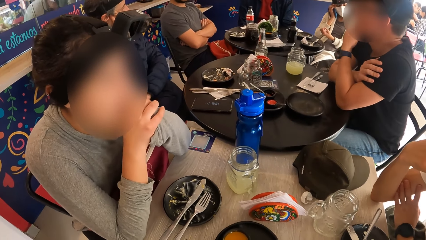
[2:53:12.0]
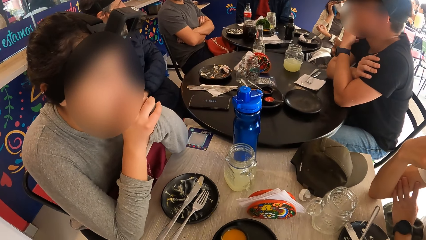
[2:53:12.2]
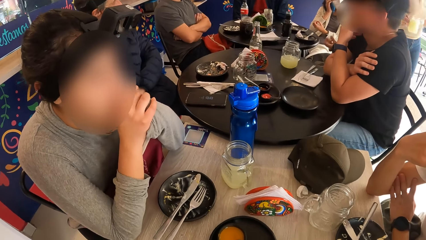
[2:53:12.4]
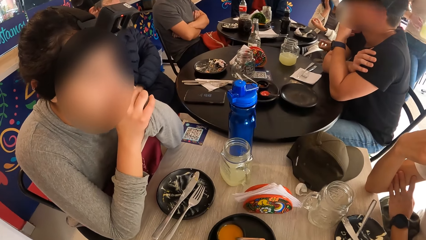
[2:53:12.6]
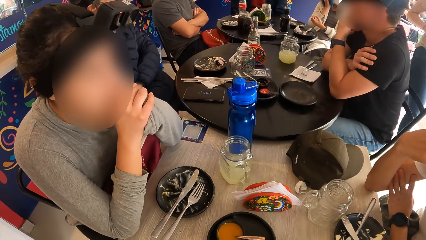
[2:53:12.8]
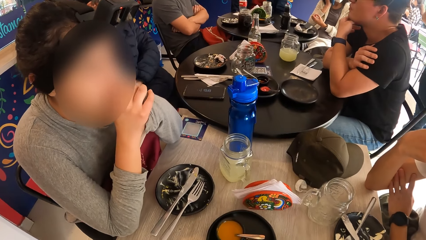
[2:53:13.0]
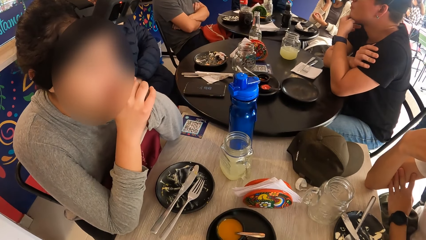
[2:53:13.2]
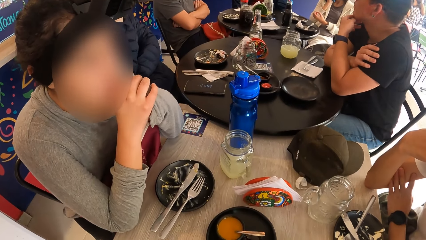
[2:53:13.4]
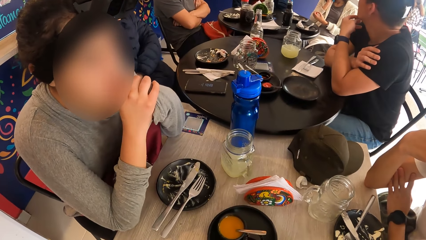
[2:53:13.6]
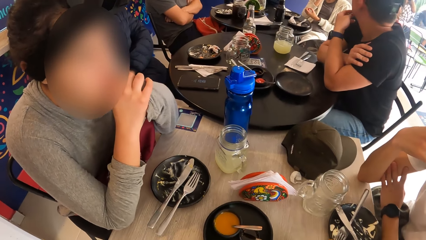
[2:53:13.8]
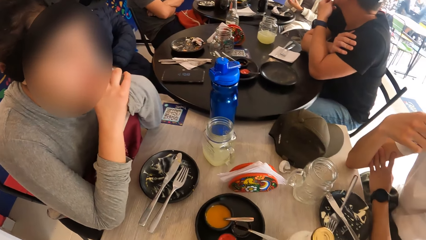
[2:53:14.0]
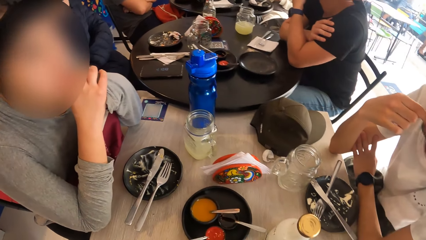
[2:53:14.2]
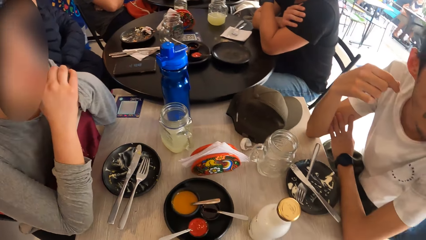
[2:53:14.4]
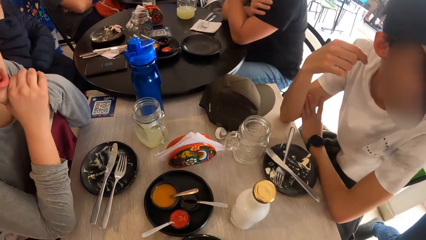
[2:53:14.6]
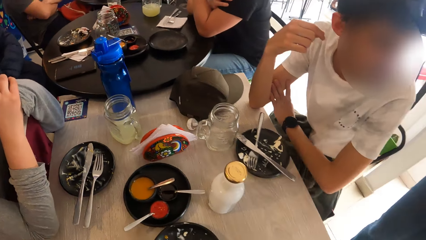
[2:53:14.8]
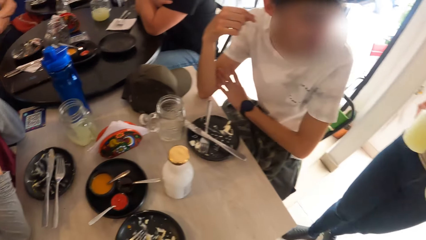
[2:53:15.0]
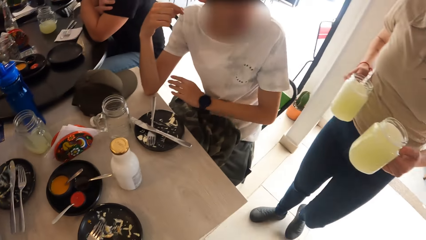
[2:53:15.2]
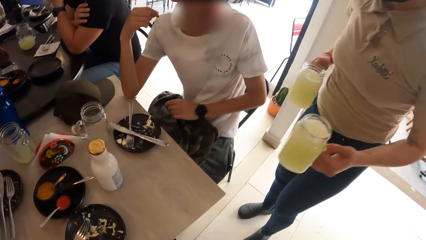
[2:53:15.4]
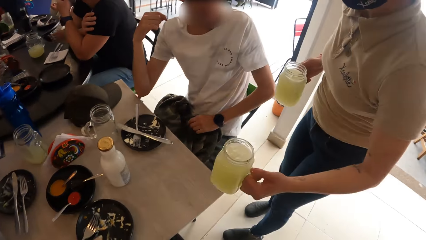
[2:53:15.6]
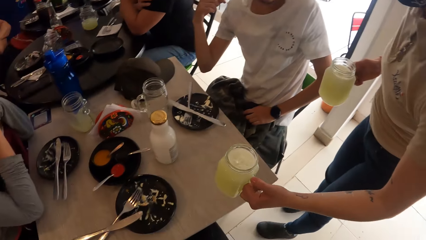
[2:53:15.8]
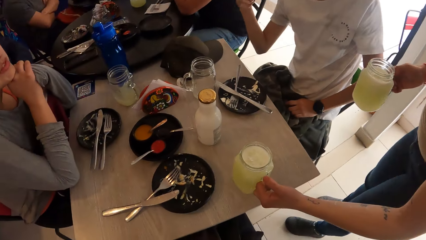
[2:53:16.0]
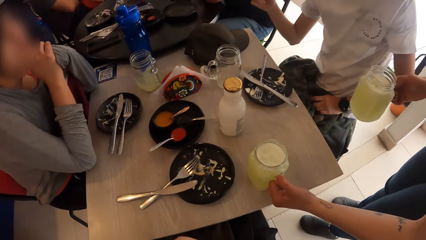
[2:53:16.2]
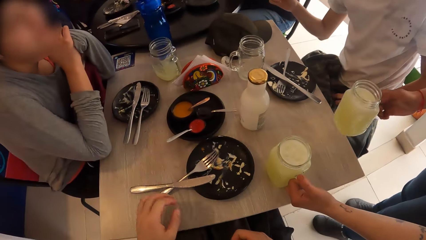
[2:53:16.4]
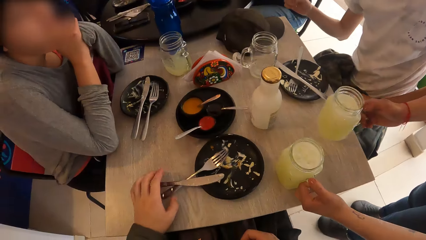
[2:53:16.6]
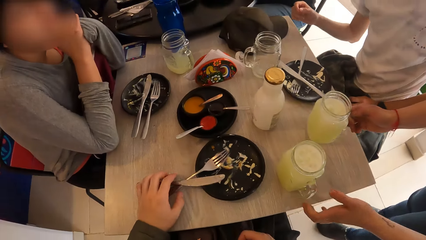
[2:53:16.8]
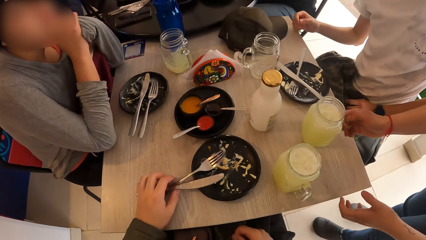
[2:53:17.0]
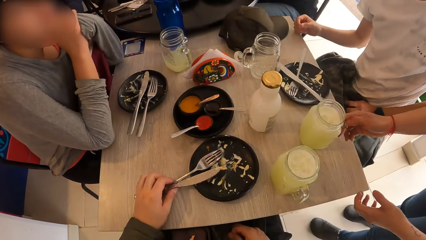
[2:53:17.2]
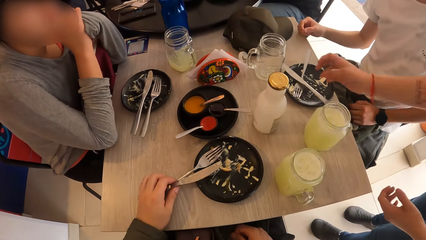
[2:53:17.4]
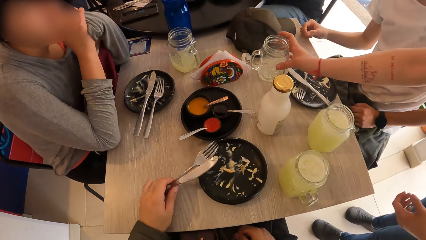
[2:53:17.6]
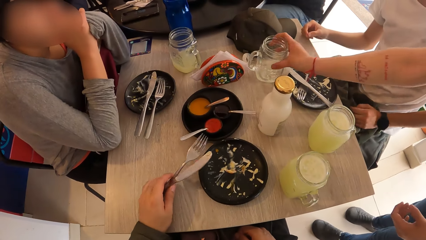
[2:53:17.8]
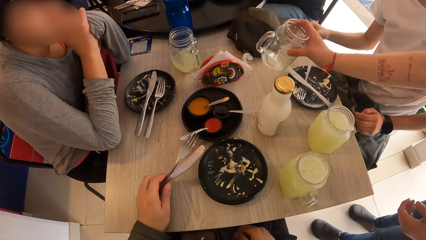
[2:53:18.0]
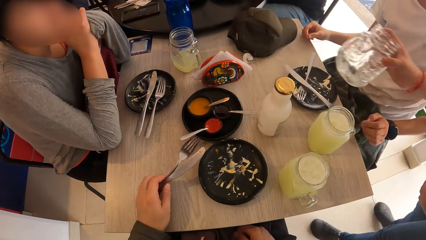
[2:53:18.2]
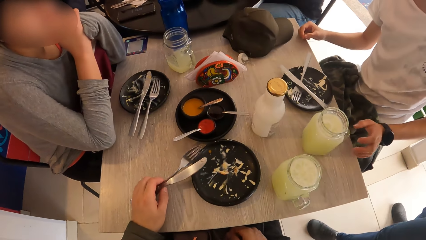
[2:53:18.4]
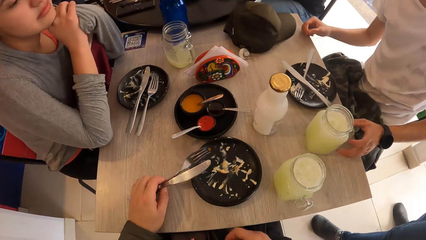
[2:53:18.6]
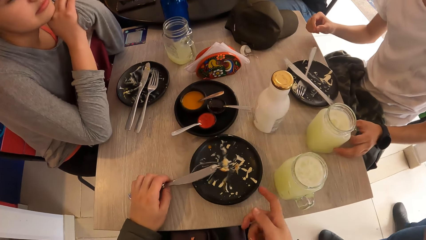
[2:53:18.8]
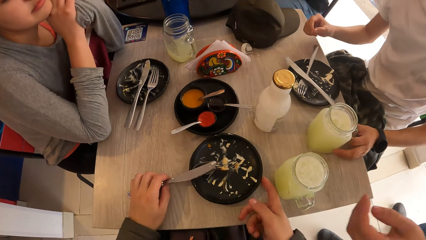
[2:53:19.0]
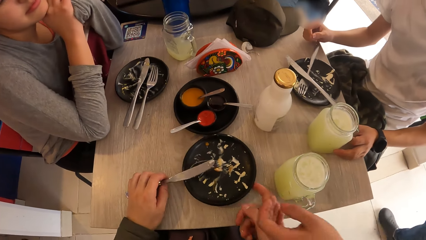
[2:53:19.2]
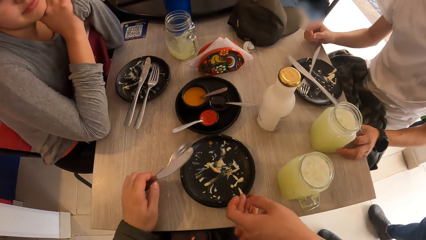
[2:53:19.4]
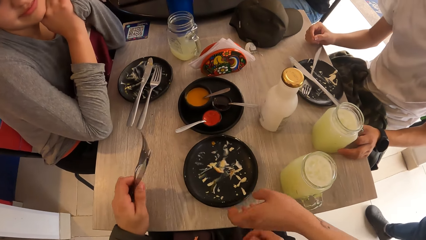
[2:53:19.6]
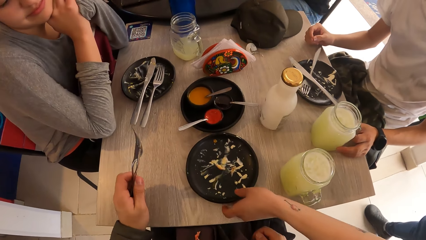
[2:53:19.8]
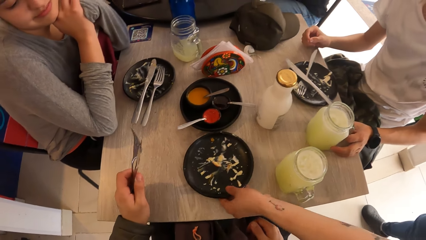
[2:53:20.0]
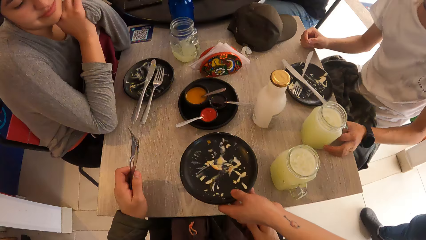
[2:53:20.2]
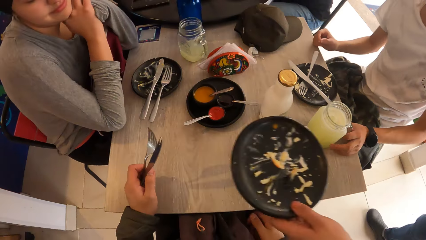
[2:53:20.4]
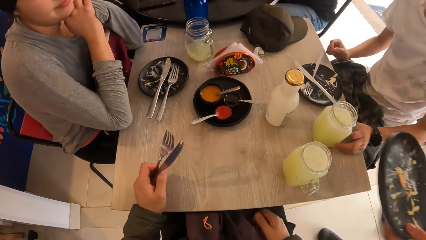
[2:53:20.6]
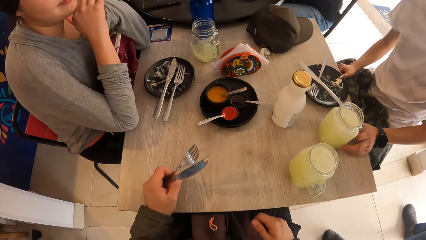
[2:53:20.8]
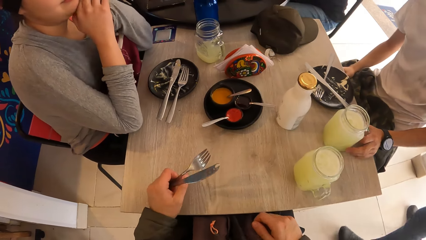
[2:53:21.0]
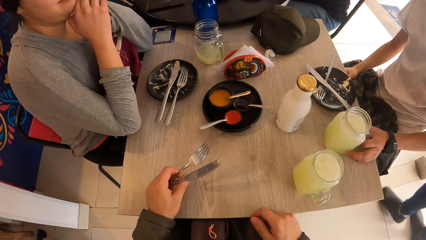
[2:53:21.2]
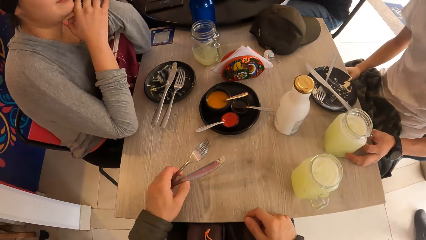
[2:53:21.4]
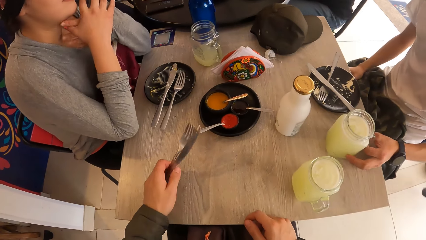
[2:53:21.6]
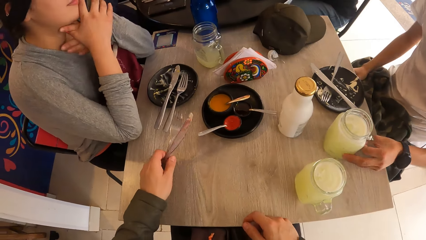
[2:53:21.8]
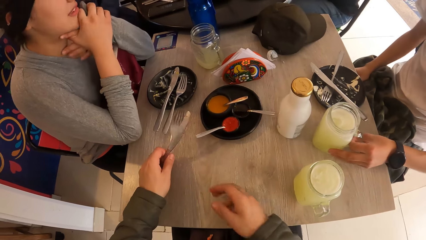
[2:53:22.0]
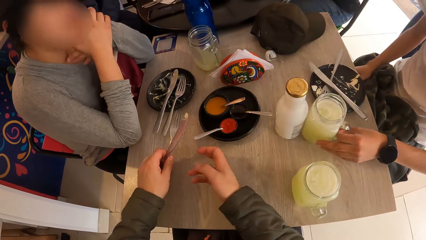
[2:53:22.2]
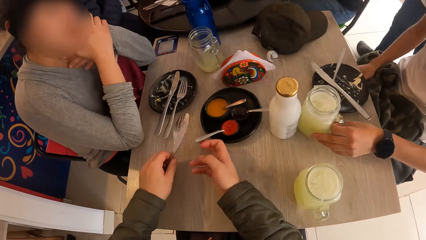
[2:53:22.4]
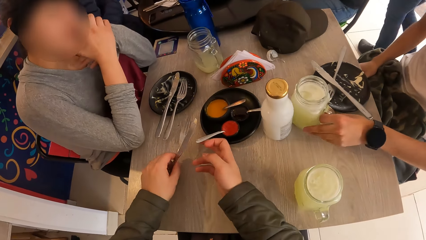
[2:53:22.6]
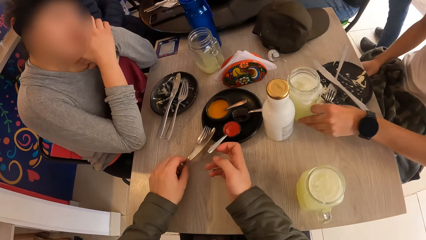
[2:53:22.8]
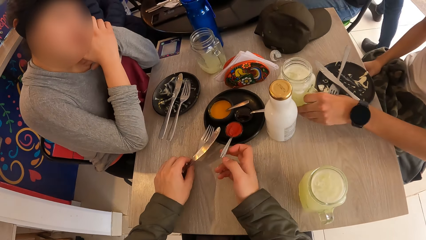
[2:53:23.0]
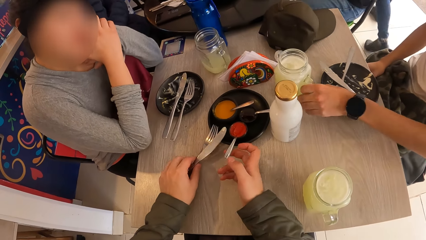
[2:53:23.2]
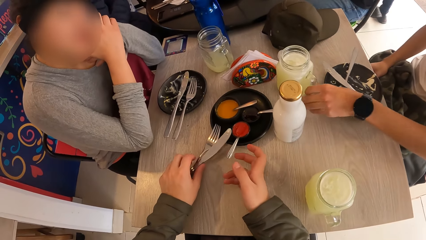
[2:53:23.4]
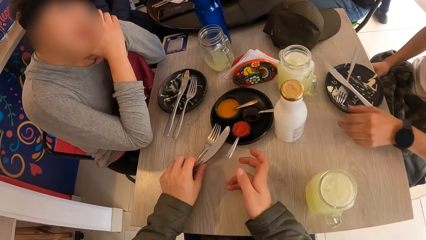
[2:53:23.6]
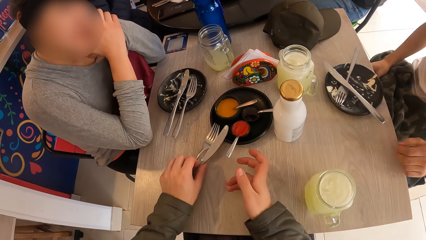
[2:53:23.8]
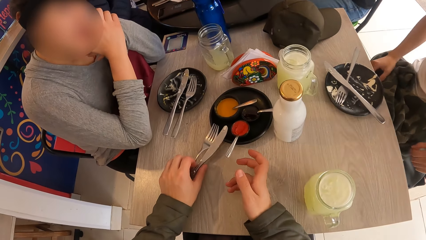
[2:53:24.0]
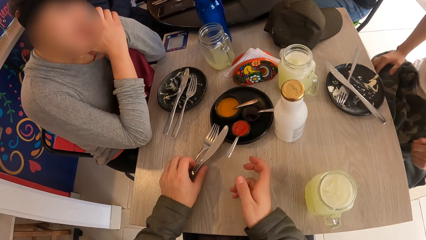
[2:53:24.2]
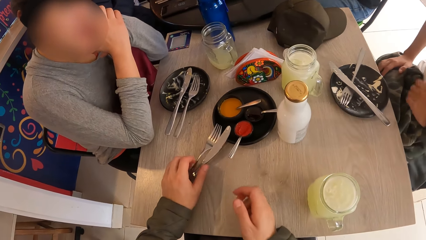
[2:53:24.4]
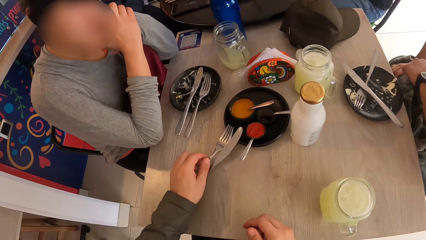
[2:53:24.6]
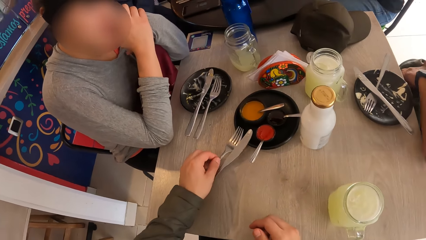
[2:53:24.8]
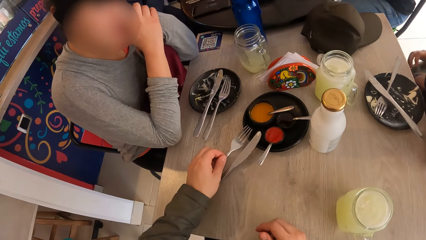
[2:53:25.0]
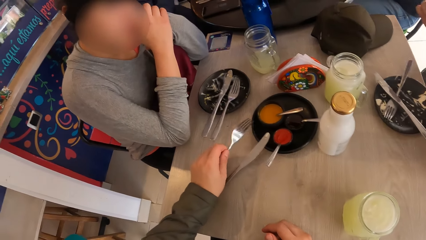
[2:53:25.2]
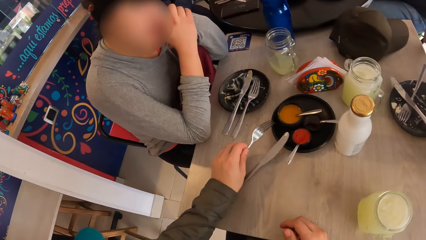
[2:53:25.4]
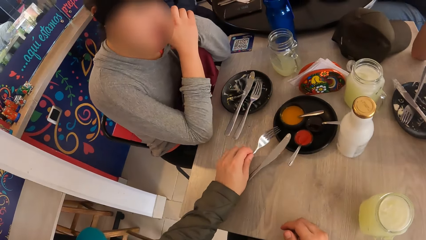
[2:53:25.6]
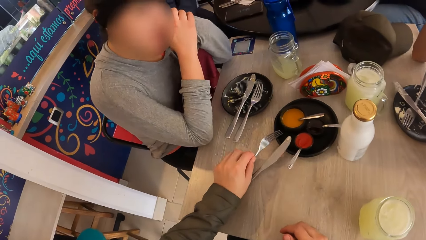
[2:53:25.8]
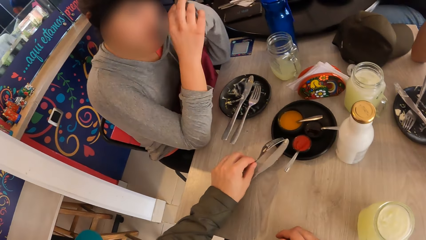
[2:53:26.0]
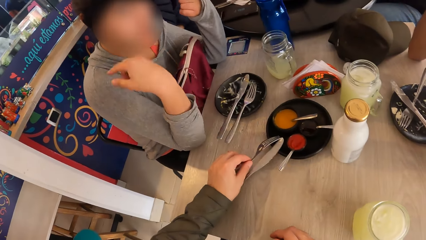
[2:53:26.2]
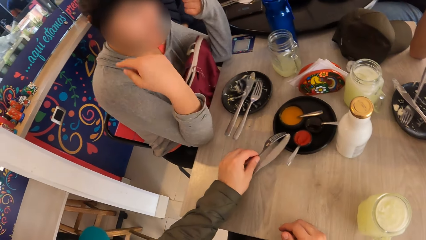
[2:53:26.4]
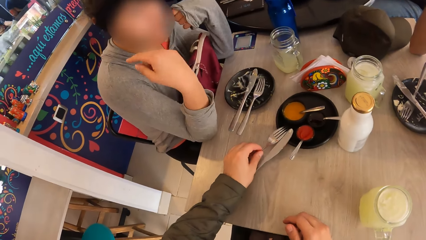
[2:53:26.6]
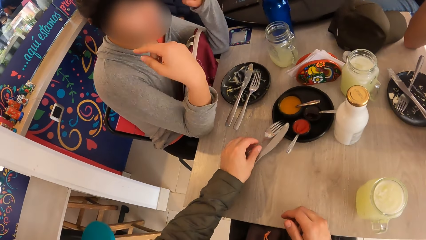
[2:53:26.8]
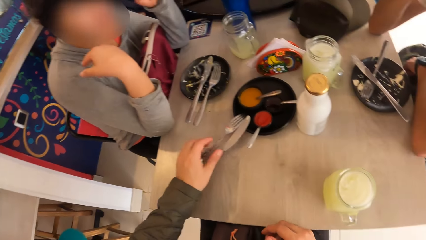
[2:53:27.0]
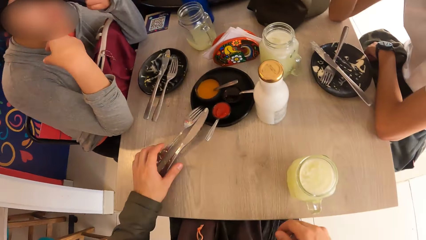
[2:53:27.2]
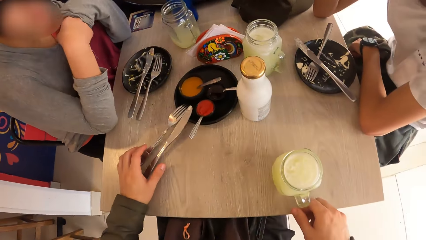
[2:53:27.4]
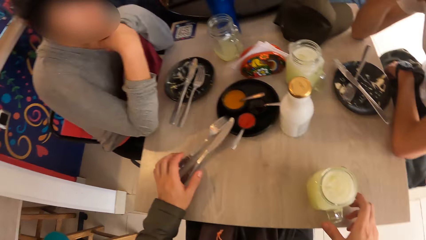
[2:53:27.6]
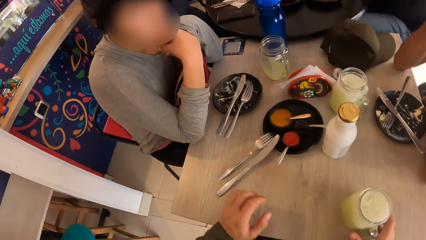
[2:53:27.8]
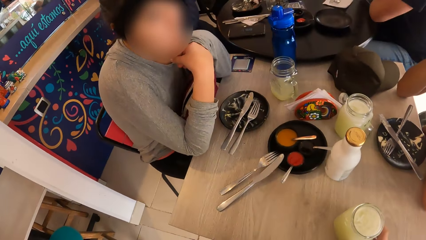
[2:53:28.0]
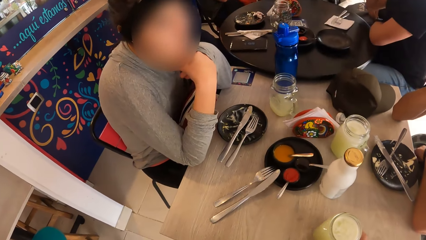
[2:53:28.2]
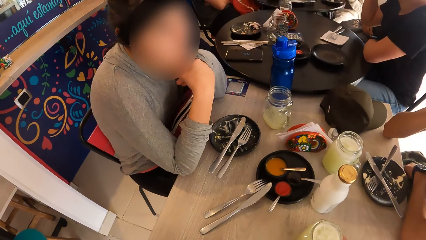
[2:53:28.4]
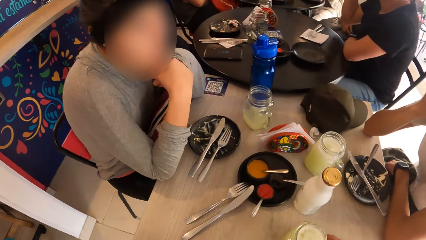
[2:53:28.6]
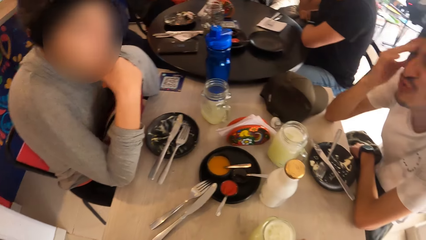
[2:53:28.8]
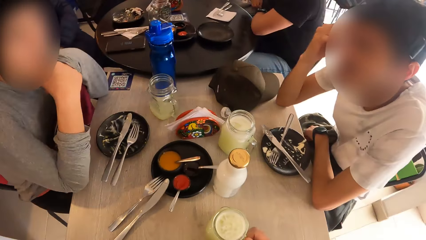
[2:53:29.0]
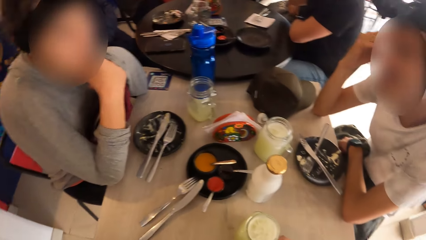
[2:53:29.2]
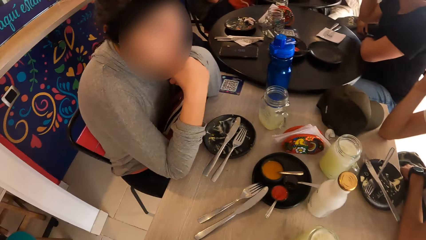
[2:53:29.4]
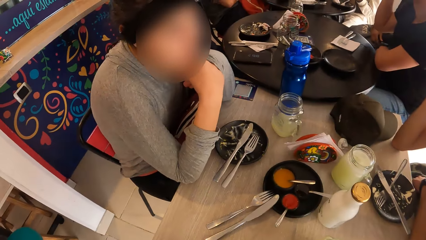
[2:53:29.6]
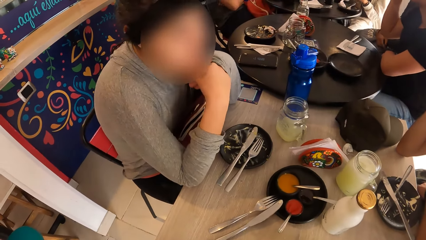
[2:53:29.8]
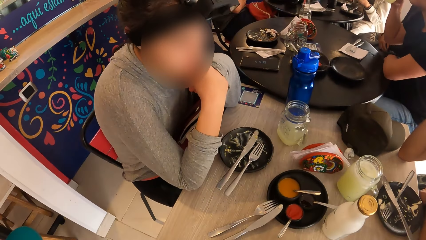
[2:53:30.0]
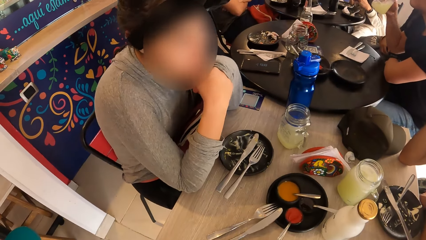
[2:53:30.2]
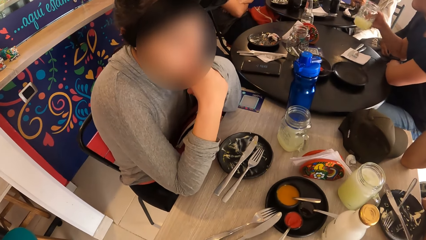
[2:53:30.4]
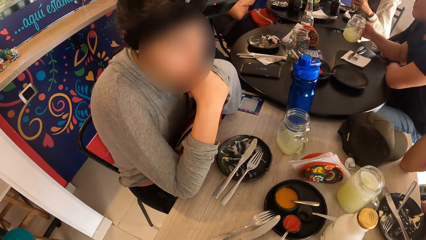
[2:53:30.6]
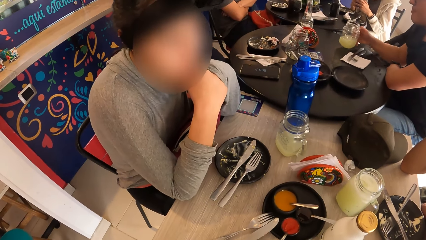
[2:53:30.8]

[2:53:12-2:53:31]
A waiter drops a glass of juice on the table with her left hand. The waiter drops a glass of juice on the table with her right hand. The camera wearer picks up a fork and a knife on a plate with his left hand. The waiter picks a glass on the table with her right hand. A man touches a glass of juice on the table. The waiter picks the plate on the table with her left hand. The man pushes the glass of juice on the table with his left hand. The camera wearer places the fork and the knife on the plate with his left hand. He turns the fork on the table. A person sways hands. The camera wearer pushes the glass of juice on the table with his right hand. The man converses with the person.
